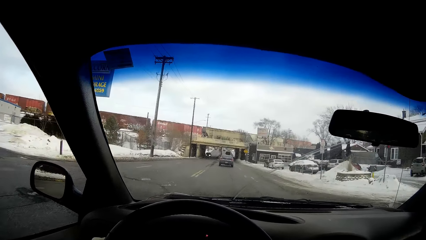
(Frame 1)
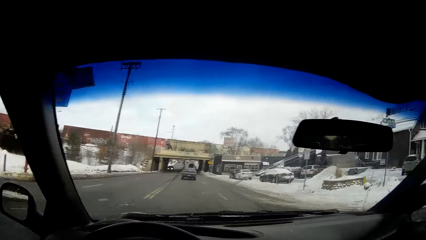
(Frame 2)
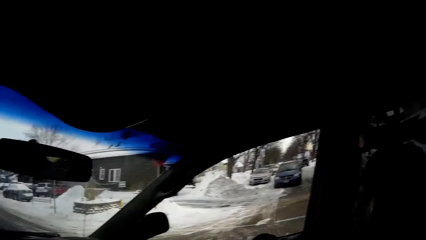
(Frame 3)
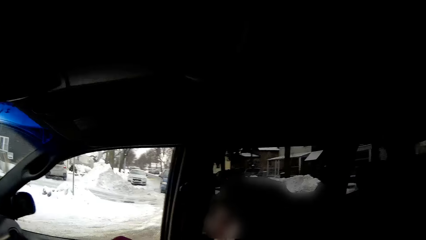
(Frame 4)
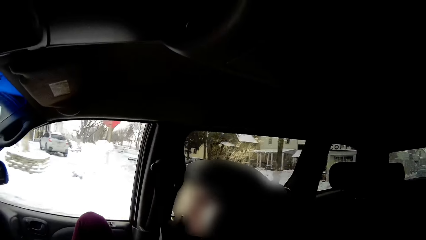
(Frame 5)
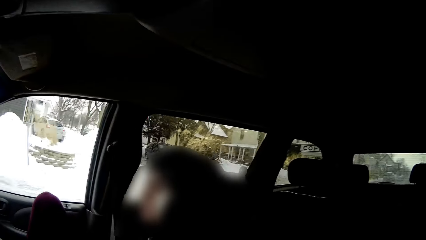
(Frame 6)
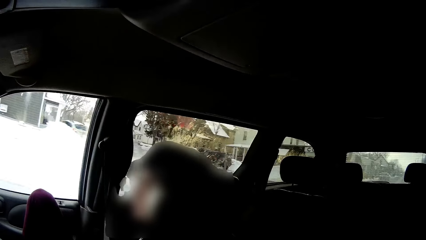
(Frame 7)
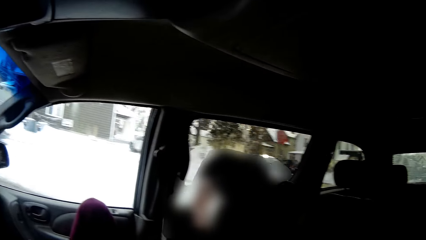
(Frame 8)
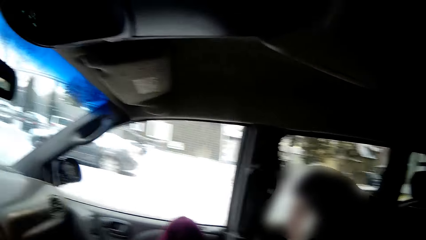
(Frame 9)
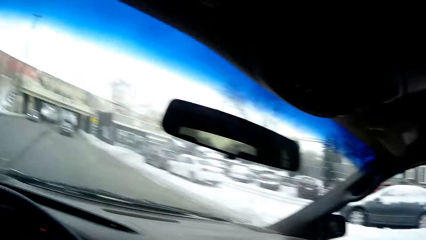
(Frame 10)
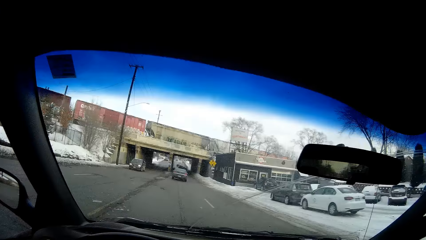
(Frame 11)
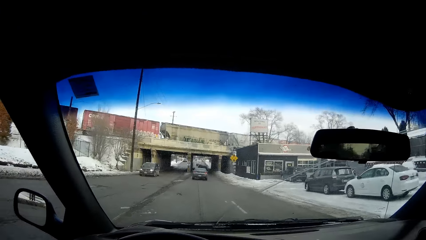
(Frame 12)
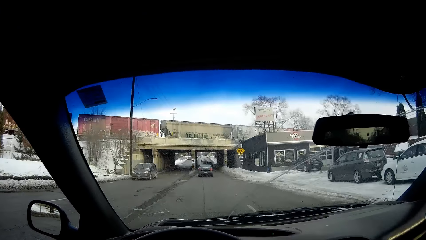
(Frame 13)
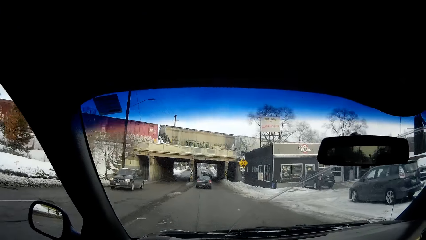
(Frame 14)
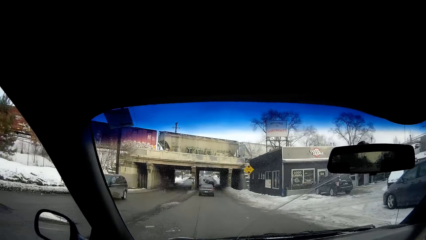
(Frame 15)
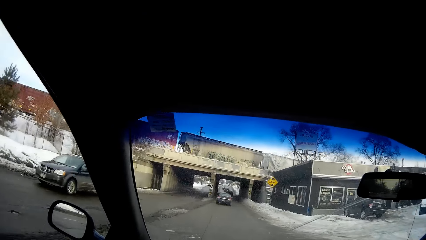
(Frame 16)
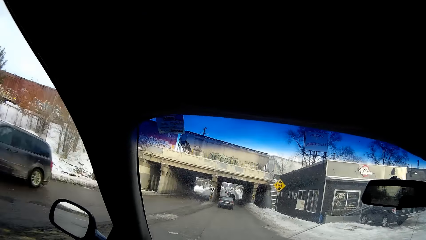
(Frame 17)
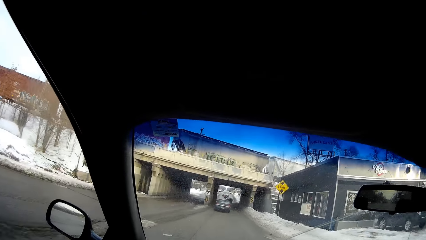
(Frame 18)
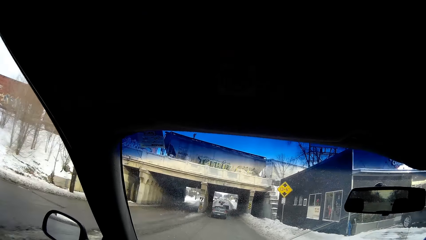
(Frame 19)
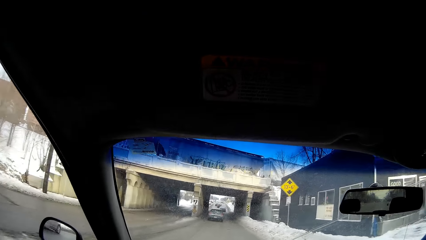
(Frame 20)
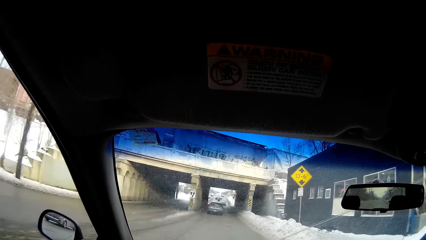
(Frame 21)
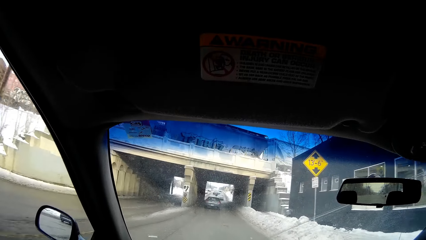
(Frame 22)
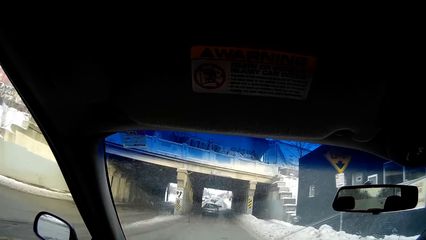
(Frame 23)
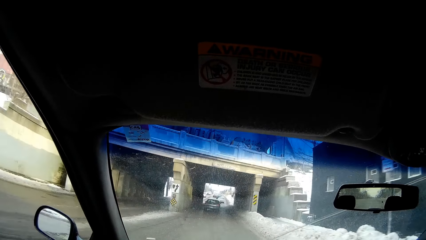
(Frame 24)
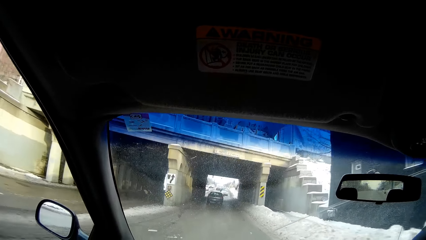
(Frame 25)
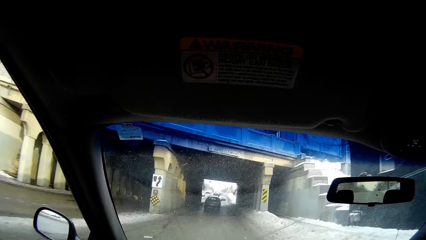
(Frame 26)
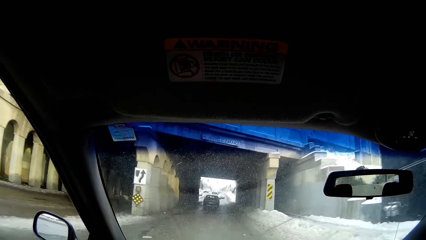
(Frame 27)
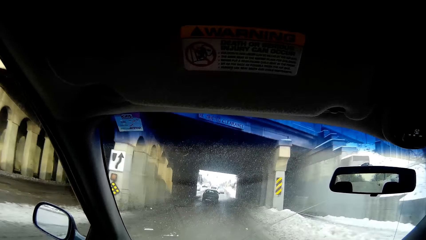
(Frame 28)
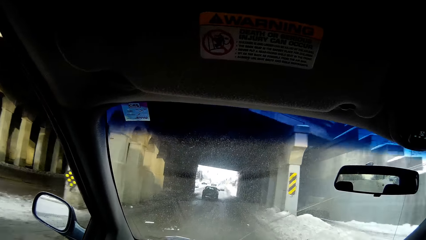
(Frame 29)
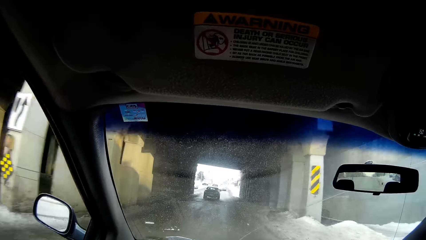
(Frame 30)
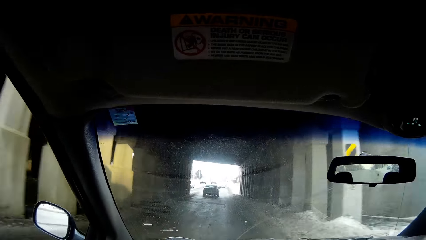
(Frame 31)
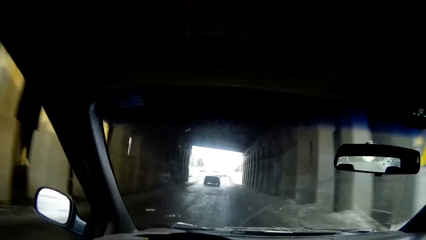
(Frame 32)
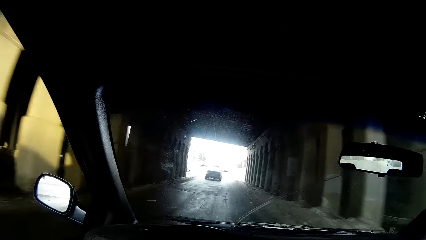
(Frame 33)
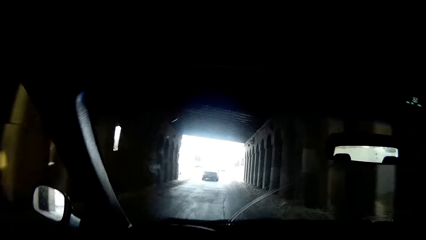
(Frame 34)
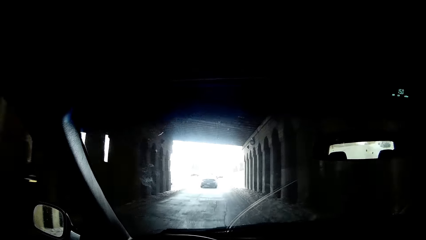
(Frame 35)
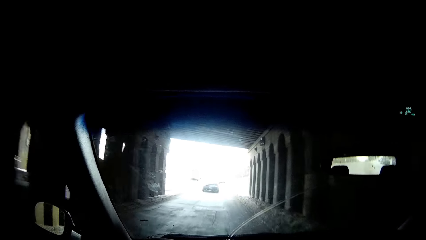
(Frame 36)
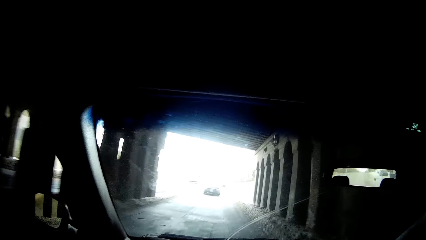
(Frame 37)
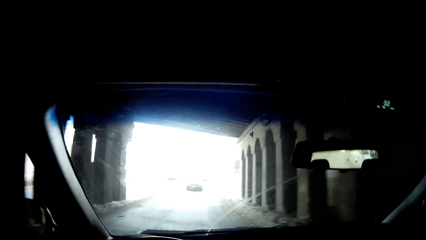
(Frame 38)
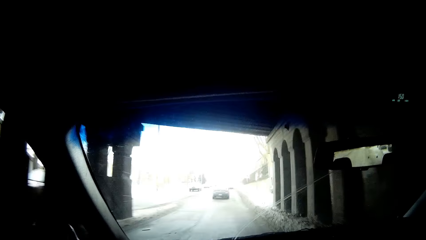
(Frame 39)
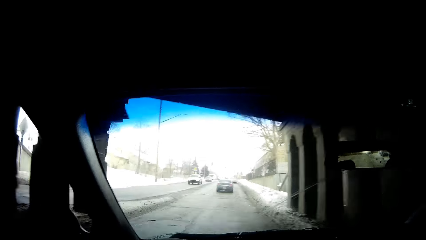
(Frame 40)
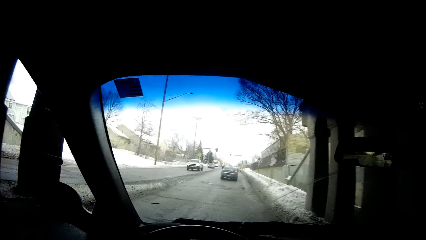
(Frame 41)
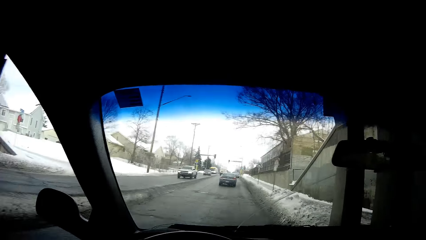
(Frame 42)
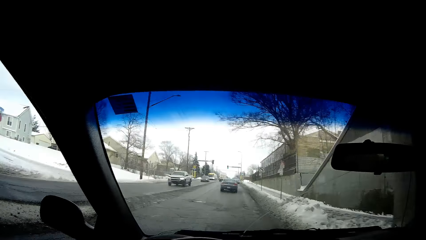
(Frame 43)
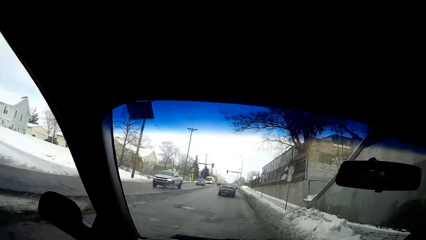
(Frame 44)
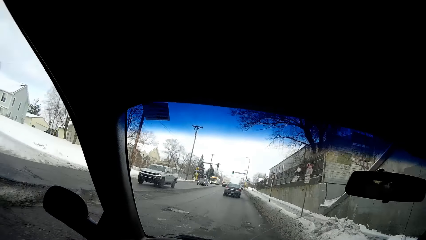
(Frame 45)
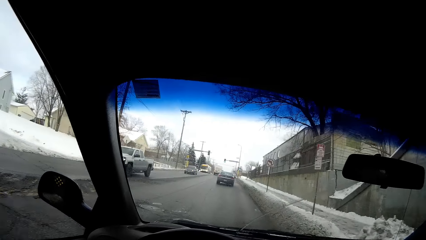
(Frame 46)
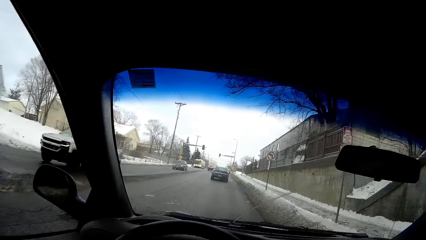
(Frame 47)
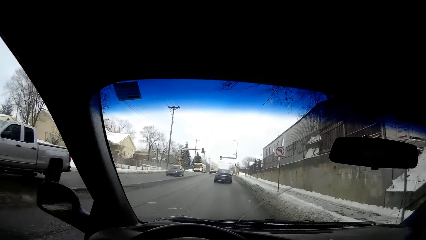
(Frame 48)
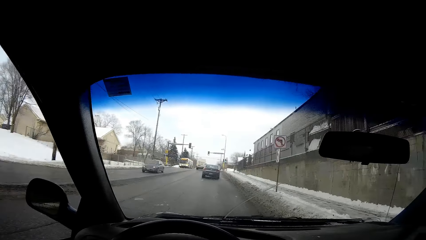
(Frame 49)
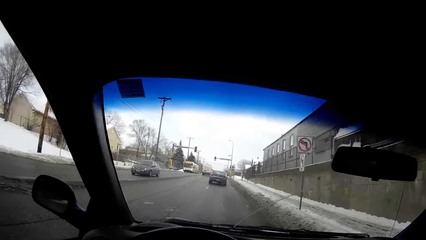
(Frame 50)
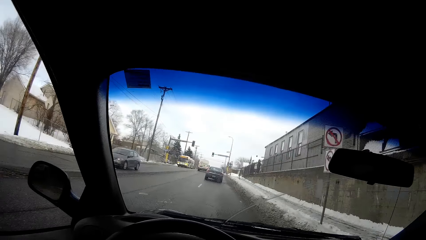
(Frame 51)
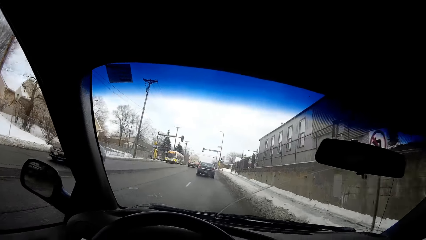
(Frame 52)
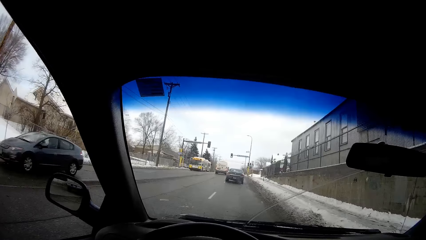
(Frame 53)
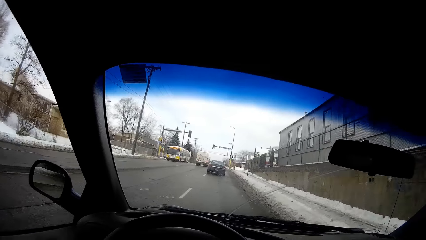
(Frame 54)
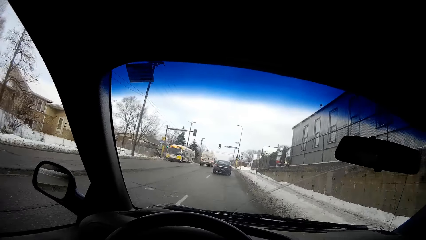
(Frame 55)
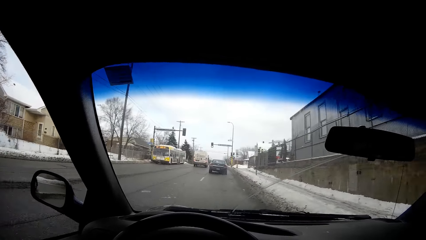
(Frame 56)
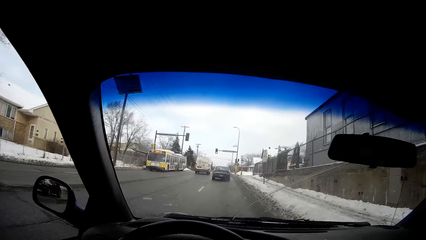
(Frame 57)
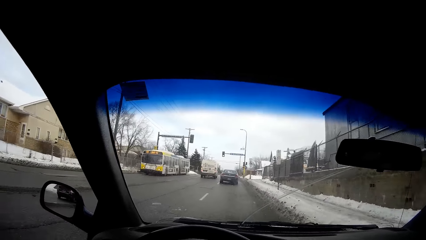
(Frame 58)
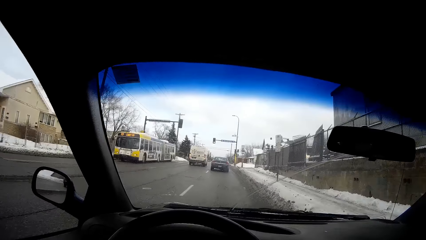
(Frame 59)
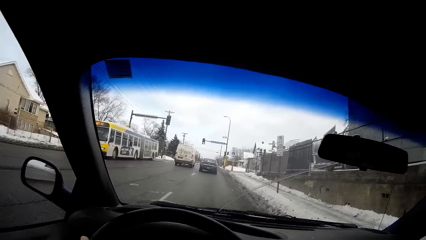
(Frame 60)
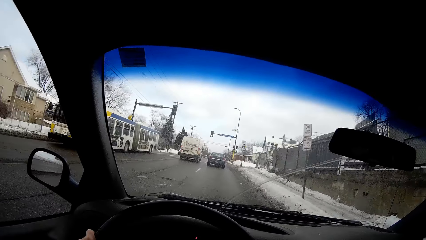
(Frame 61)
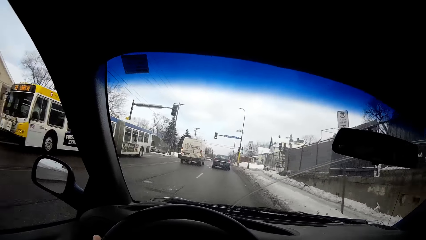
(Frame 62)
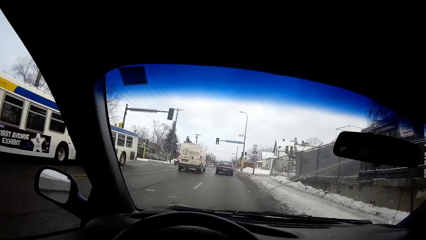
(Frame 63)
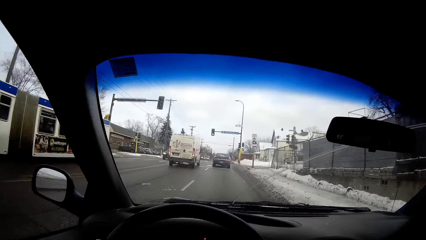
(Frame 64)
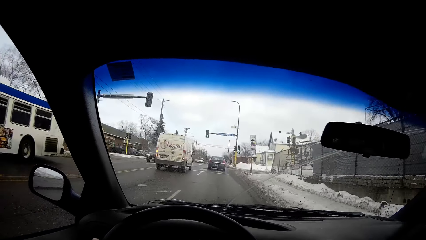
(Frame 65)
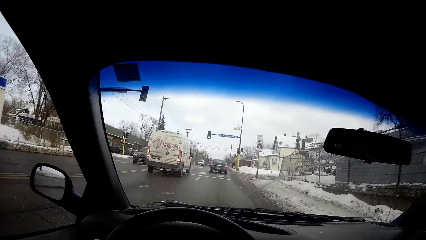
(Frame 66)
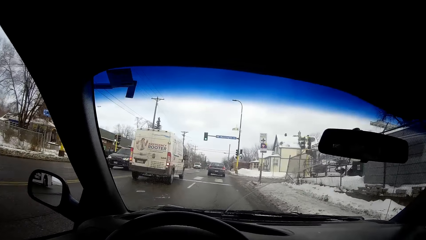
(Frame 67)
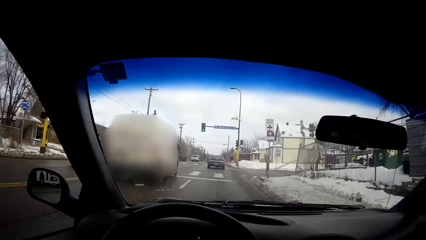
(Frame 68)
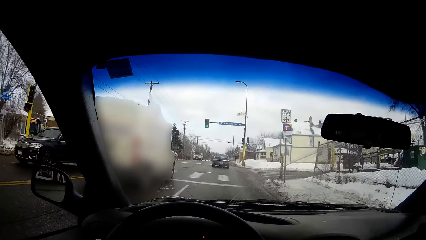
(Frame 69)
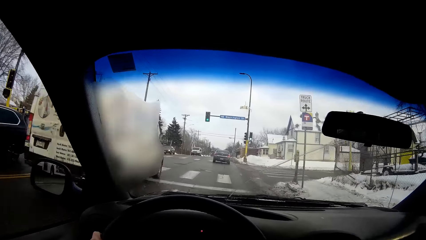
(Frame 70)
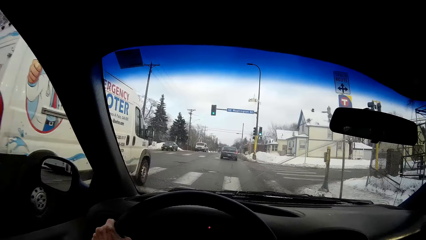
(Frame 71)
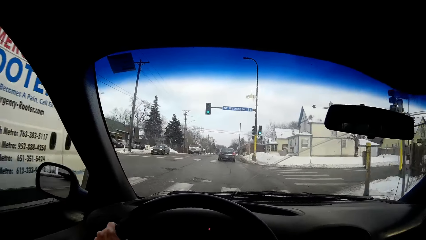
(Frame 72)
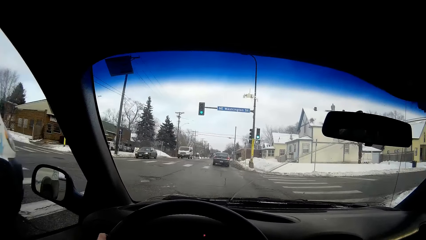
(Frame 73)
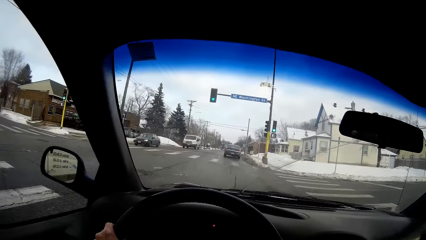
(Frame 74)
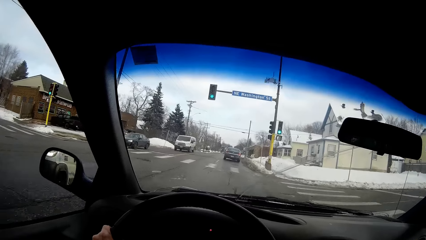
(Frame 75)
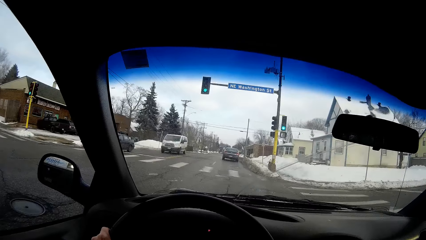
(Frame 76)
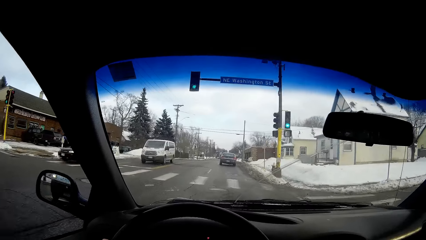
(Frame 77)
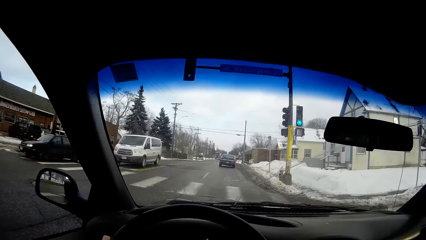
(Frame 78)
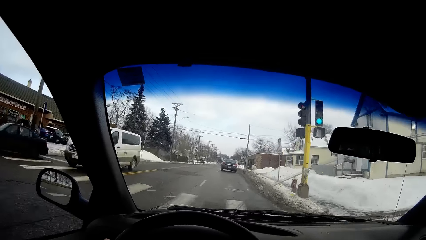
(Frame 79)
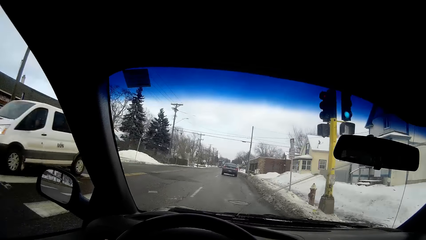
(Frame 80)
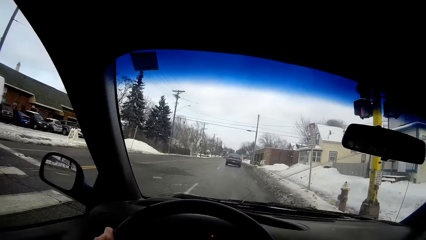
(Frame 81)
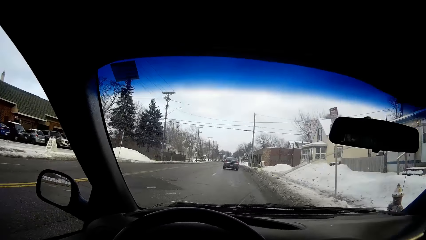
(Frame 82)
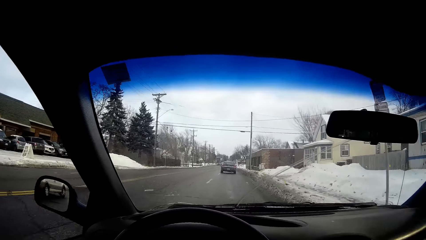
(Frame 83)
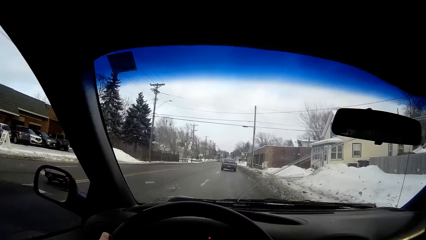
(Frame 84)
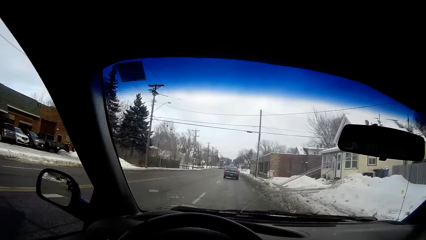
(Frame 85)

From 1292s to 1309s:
The camera wearer looks right and front. They drive the car. A black vehicle drives by the camera wearer. A silver vehicle drives by the camera wearer. A black vehicle drives by the camera wearer. A white bus drives by the camera wearer. A black vehicle drives by the camera wearer. The camera wearer drives by the white bus. A black vehicle drives by the camera wearer. A white van drives by the camera wearer.
